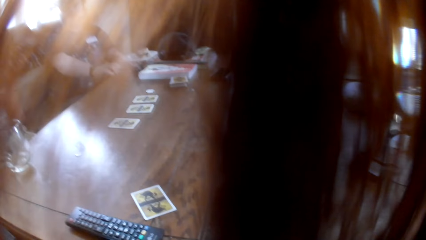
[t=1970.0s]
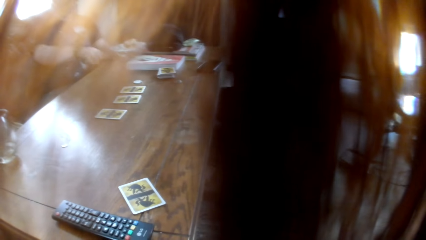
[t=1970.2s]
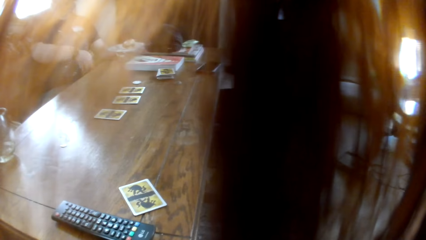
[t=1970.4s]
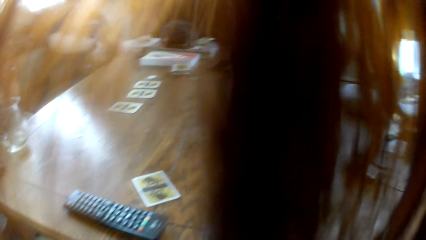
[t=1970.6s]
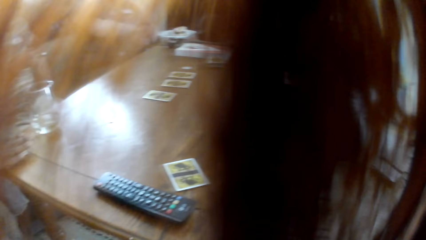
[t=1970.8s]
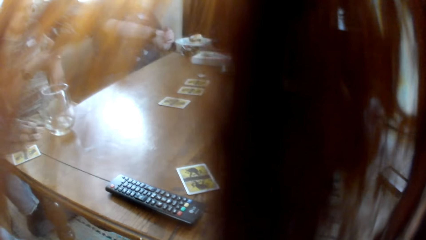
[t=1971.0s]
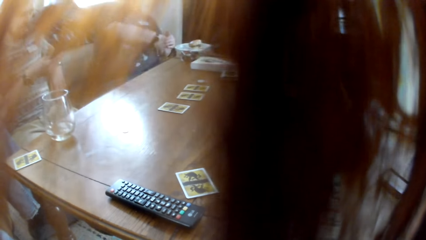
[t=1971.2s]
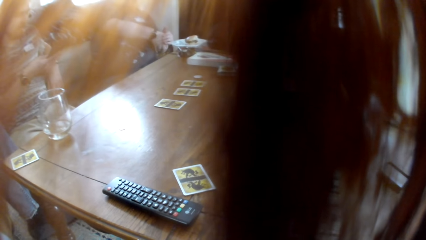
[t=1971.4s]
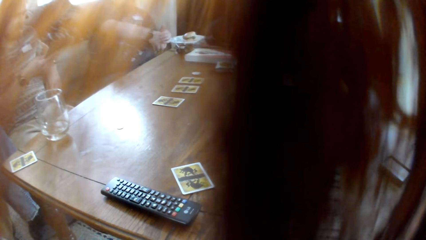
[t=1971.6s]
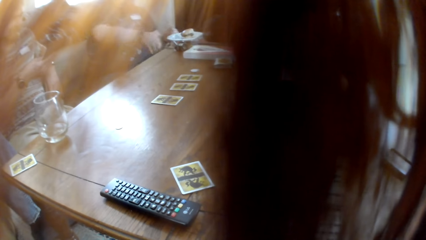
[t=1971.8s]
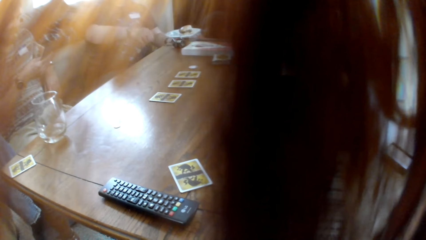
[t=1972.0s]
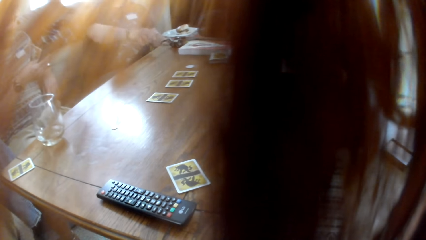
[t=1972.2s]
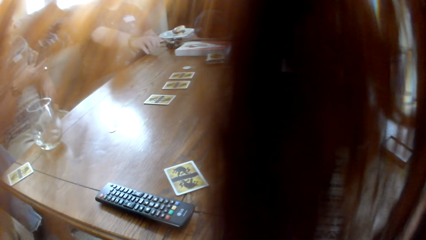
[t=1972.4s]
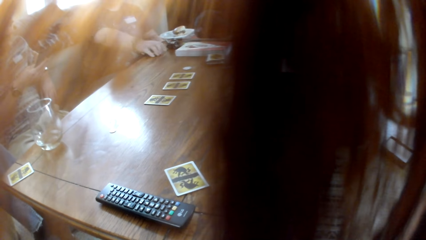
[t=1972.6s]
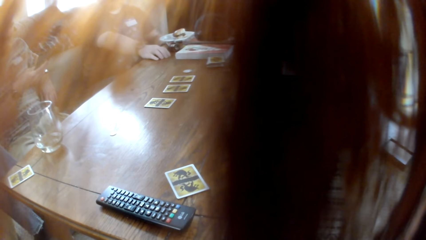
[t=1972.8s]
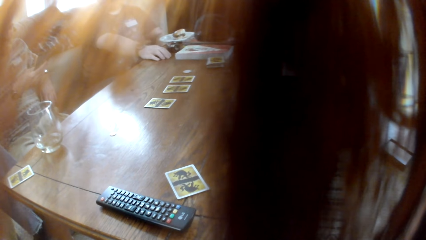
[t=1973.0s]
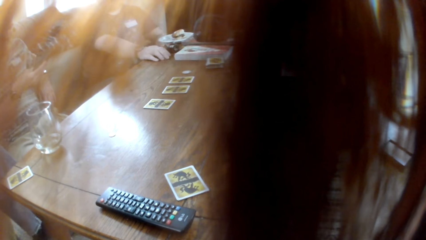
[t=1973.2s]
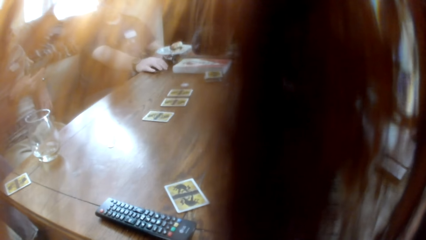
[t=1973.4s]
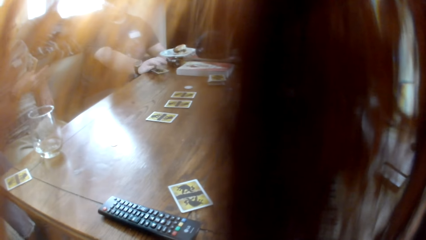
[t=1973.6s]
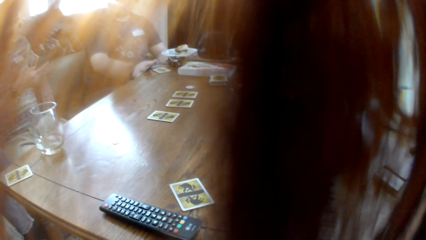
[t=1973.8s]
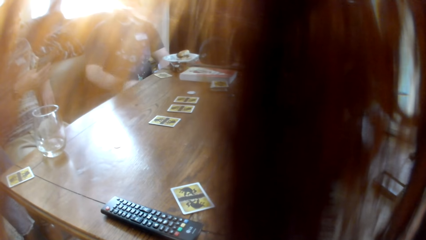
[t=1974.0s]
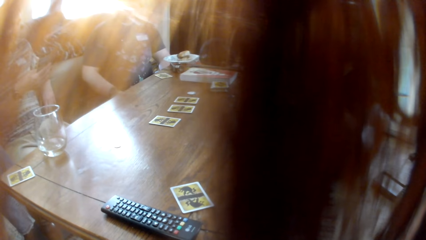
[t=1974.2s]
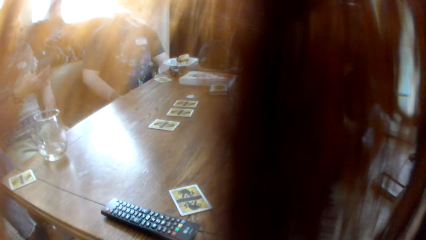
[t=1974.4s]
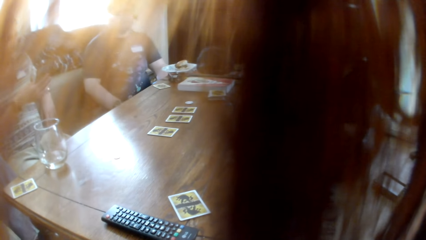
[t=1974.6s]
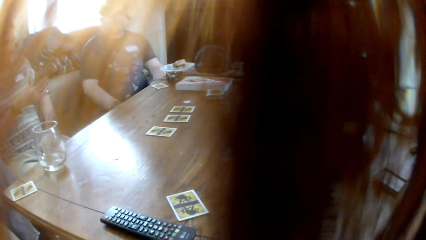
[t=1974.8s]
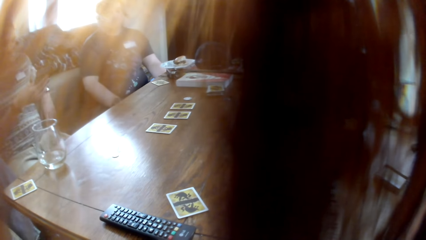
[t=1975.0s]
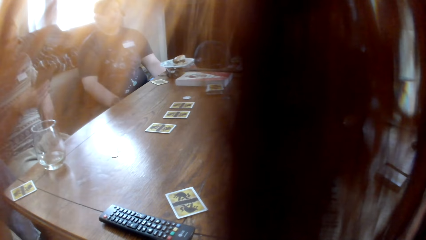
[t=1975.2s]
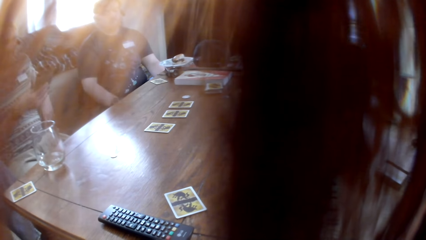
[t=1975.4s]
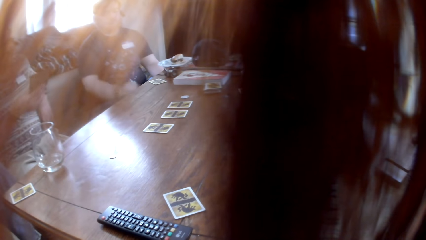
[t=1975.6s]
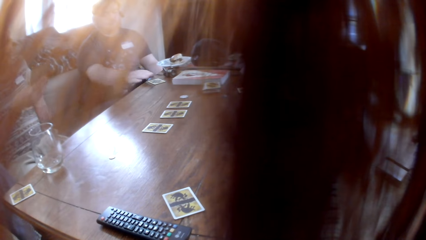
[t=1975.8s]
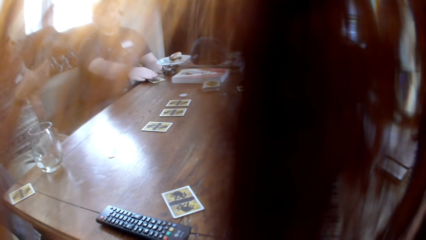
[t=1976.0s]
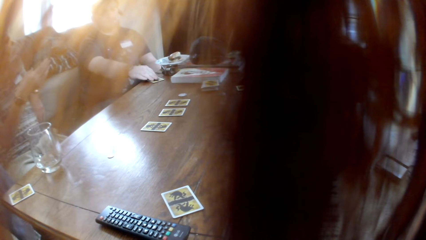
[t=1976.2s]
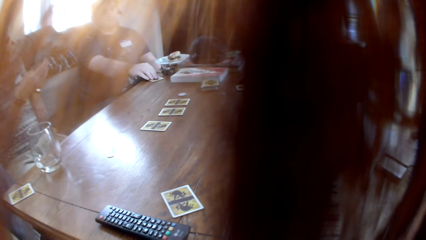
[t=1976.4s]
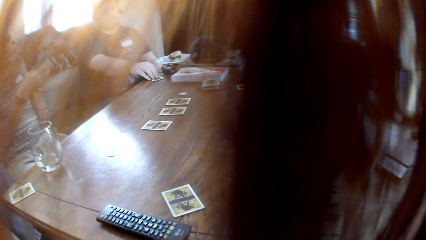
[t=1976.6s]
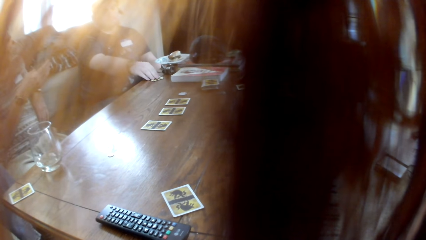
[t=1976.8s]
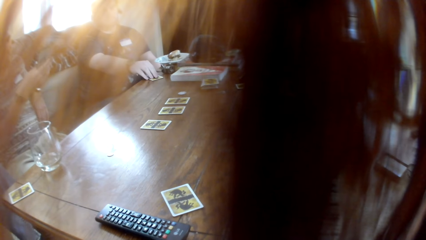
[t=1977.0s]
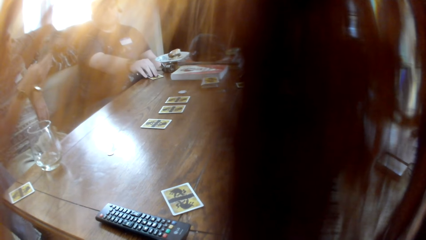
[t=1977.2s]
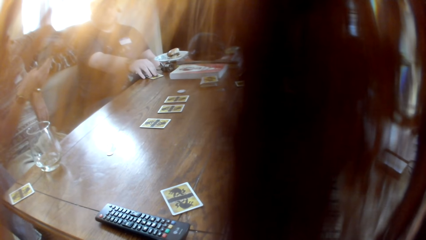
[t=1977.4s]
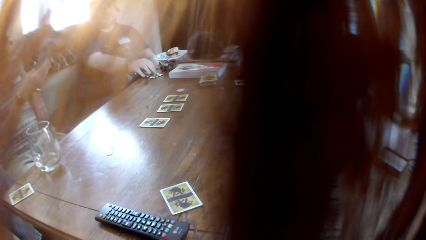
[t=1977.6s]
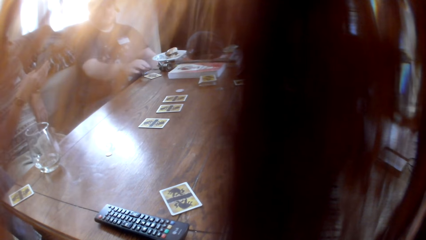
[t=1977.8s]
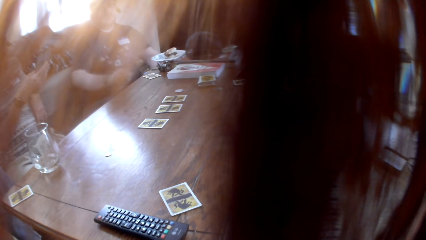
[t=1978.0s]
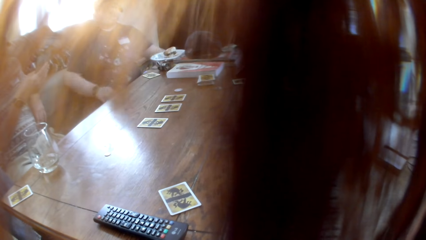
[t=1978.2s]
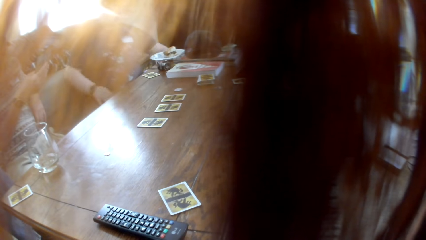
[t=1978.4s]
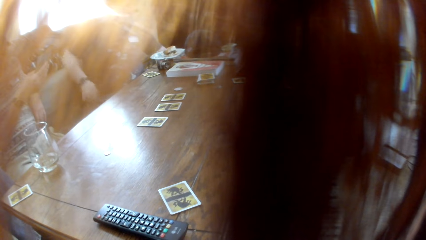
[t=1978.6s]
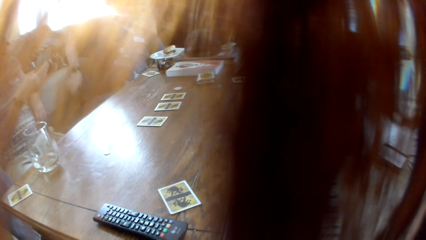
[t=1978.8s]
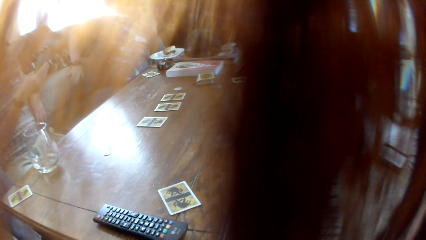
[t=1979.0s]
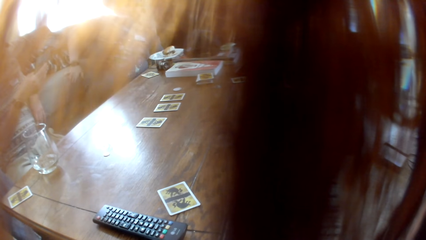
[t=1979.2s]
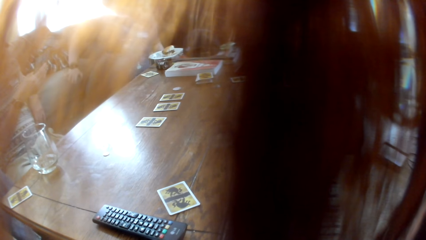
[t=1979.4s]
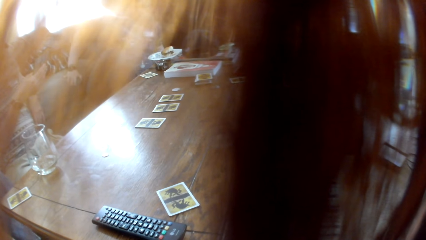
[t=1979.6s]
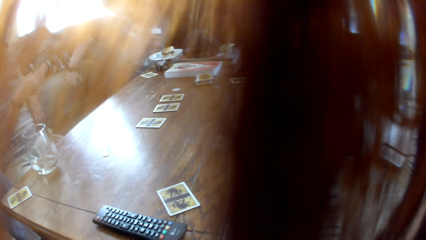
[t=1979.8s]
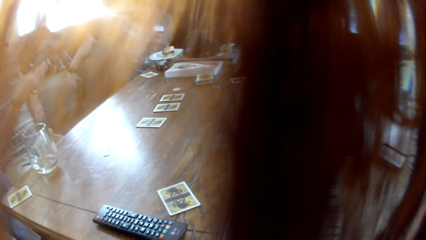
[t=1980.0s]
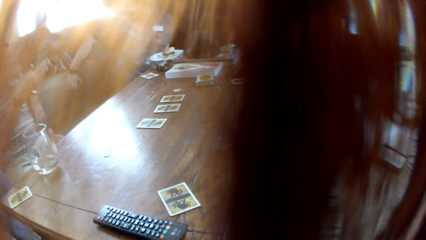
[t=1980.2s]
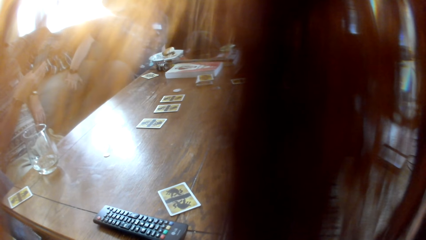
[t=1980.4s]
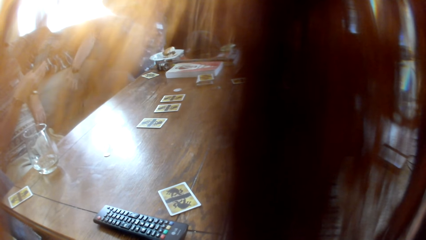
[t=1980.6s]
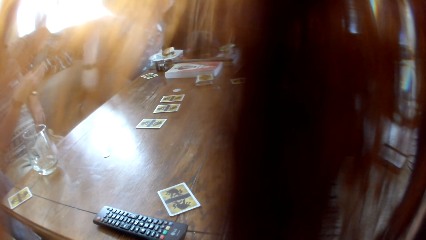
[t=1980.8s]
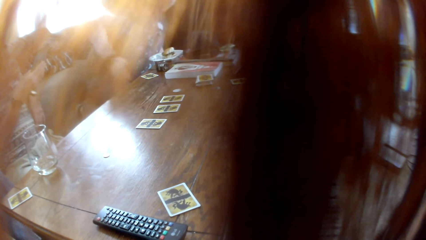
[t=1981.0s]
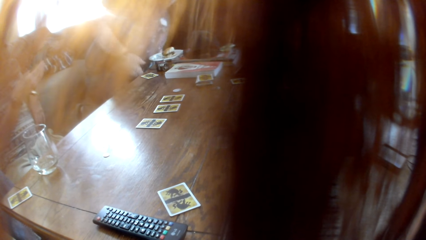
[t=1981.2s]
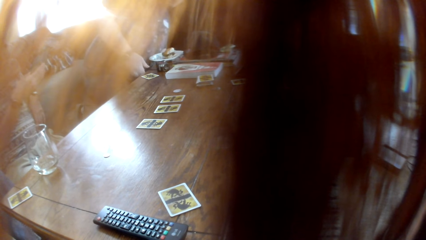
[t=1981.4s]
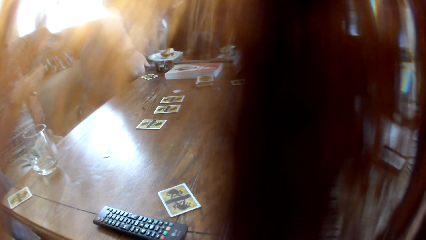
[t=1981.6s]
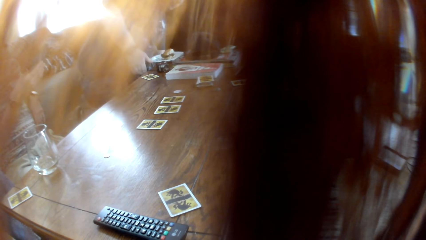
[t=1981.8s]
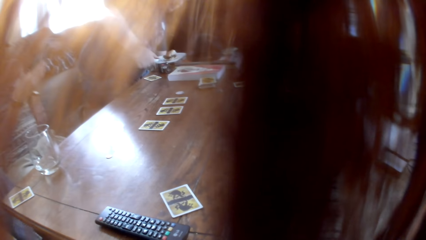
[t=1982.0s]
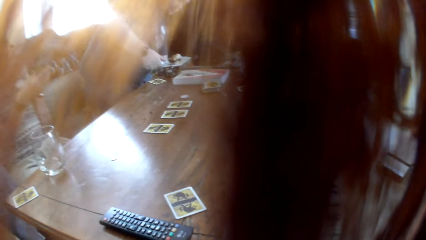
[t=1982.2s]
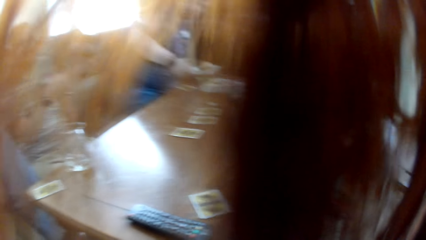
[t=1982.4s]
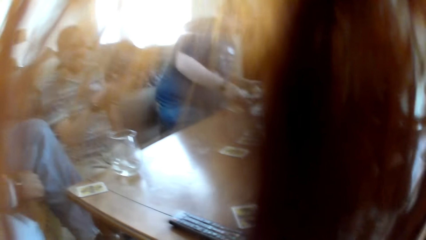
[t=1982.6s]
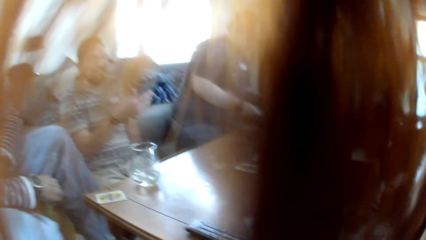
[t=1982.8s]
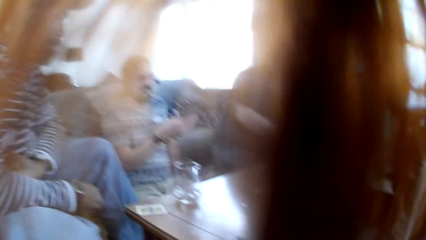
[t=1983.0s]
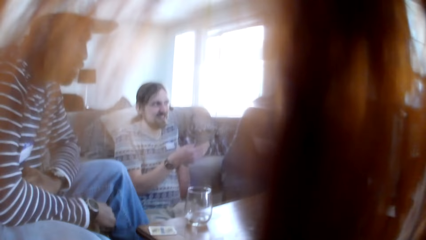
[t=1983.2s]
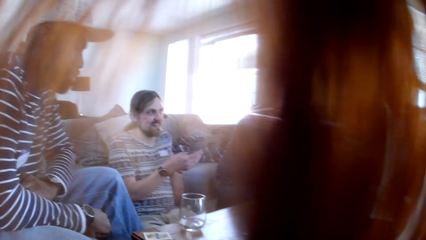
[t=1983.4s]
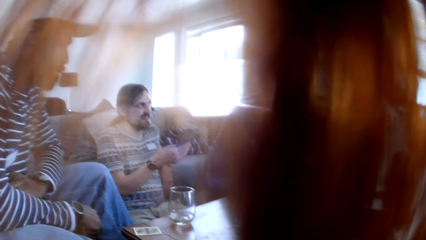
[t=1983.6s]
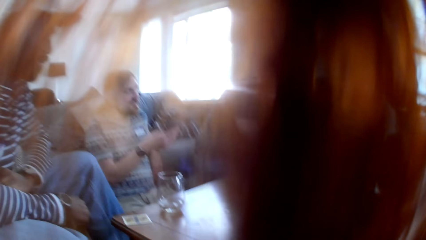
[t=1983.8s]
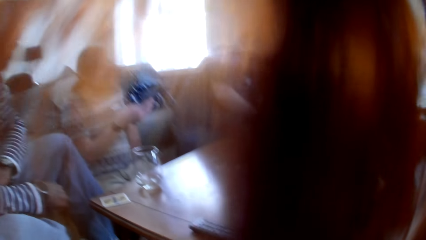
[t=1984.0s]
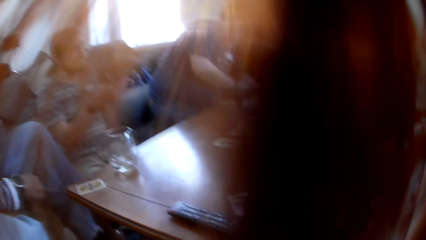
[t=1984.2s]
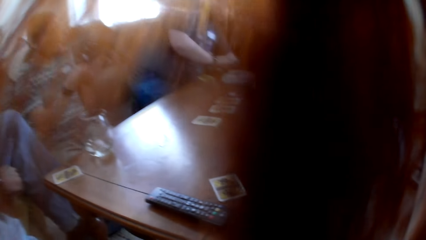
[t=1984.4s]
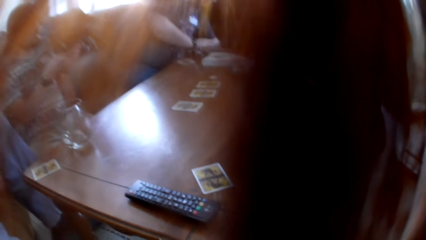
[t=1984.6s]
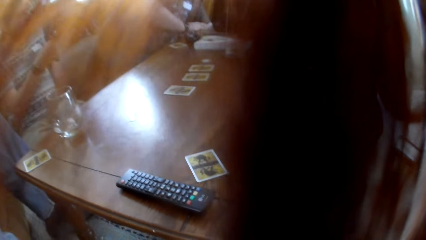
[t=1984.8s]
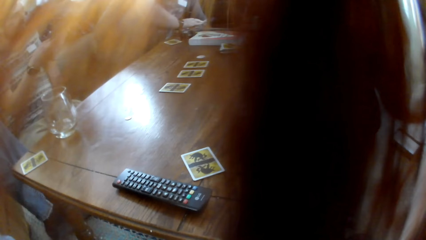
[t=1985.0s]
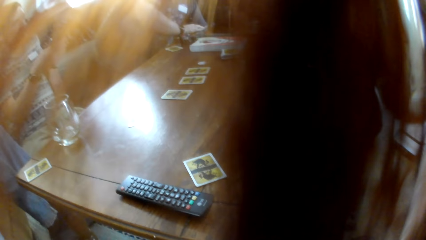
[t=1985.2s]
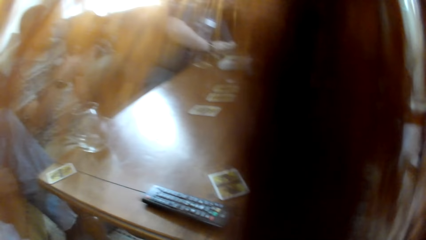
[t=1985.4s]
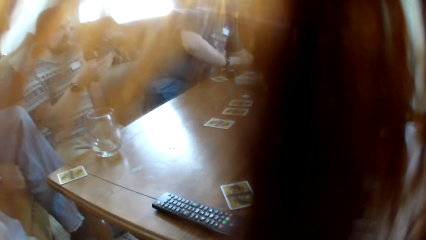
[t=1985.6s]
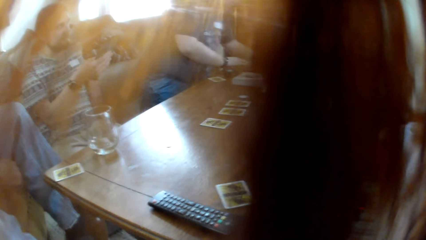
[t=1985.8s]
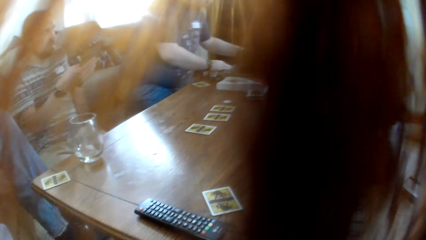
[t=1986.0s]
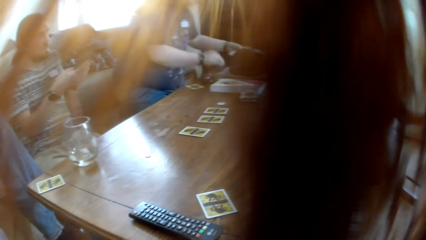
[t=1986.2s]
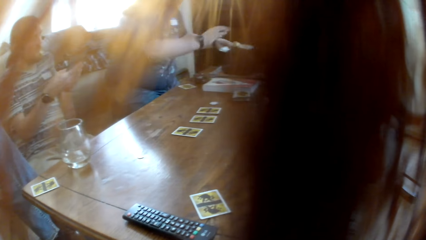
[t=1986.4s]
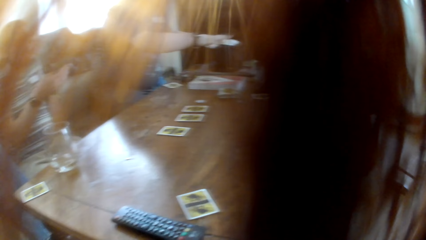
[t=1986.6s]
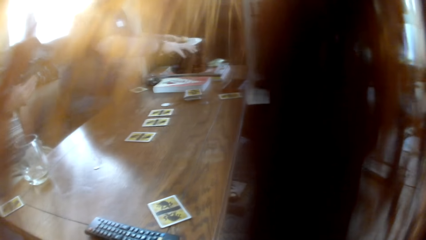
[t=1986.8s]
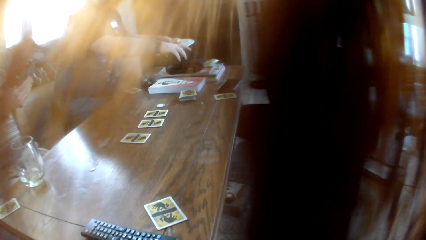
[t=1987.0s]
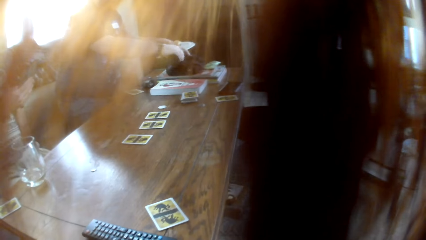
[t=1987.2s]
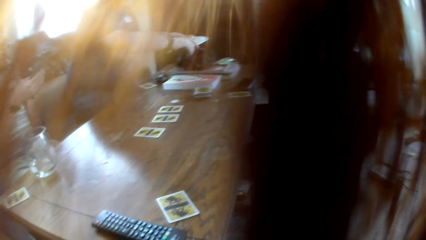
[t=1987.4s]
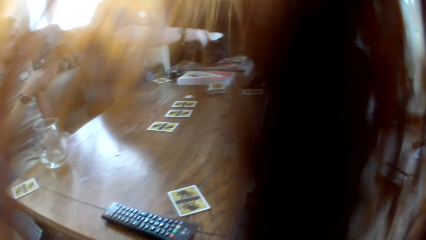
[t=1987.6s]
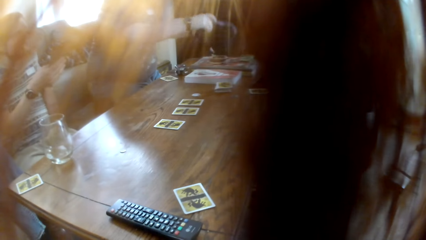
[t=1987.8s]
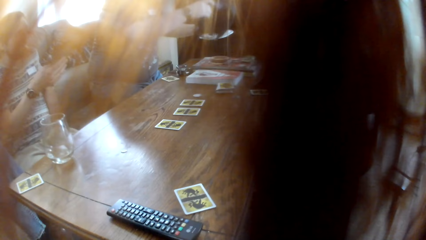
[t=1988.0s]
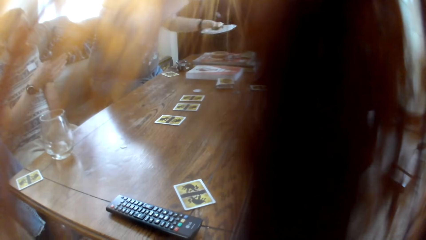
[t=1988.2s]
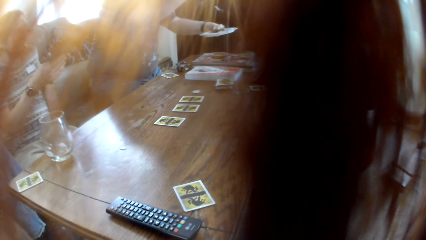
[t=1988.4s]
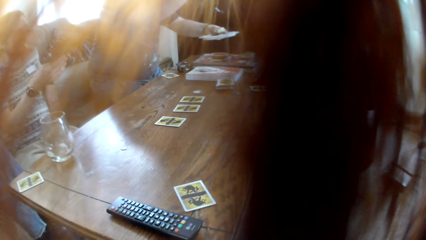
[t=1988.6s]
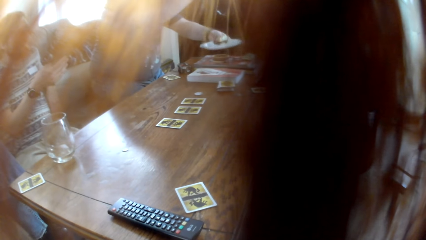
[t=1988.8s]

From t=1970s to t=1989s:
A man removes a hand on the table. Another man puts a card on the table. A third man talks to the colleagues. A woman laughs to the colleagues. The second man touches a card on the table and moves on the couch. The third man talks to the colleagues. The camera wearer looks at the first man. They look at the table. Another man holds a plate with his left hand.
